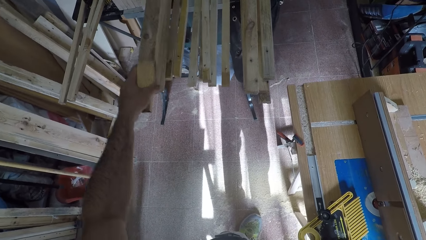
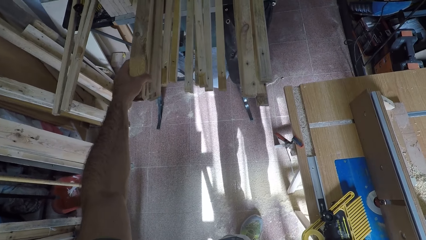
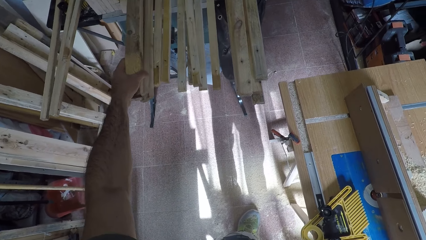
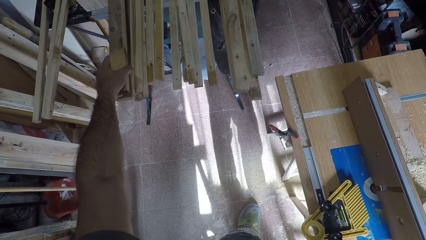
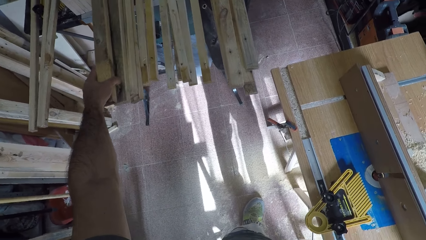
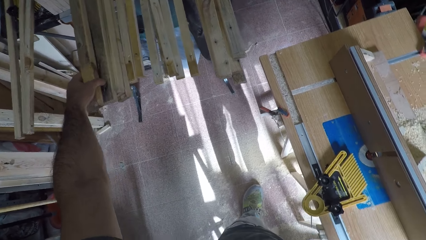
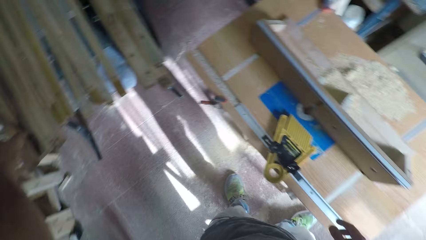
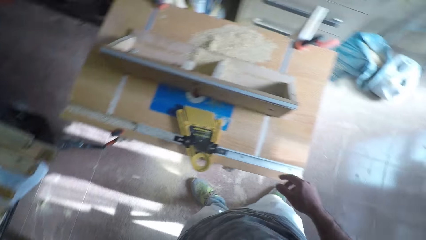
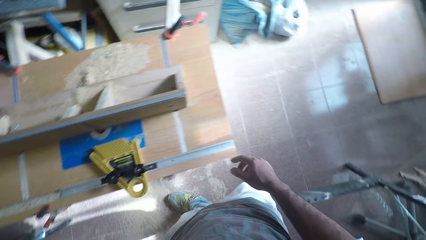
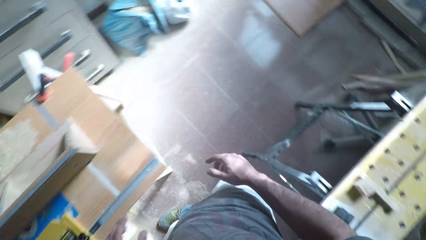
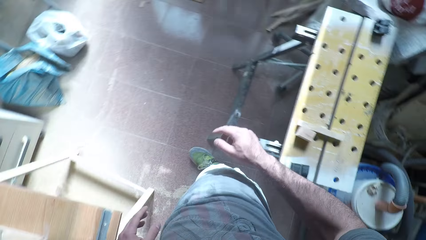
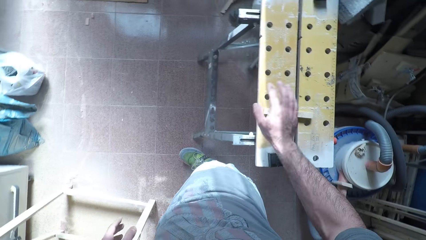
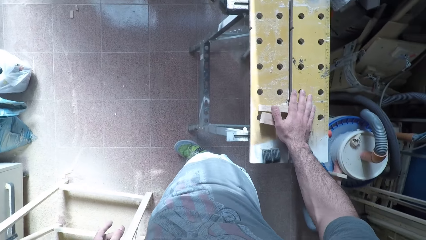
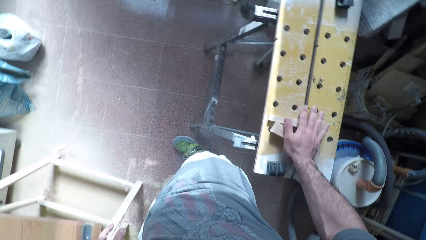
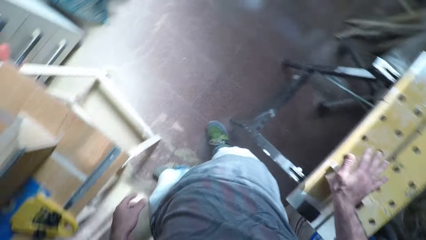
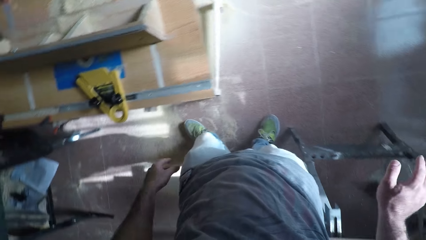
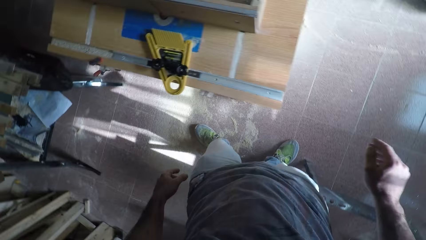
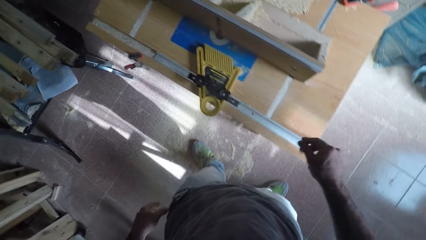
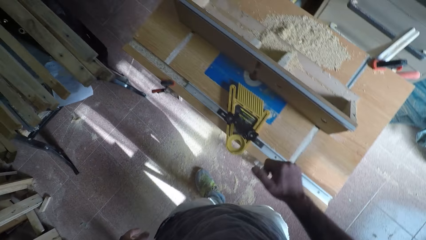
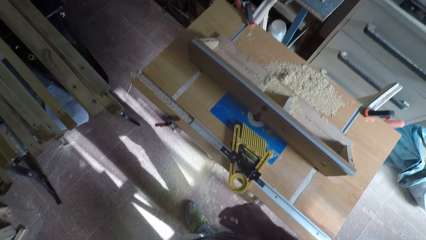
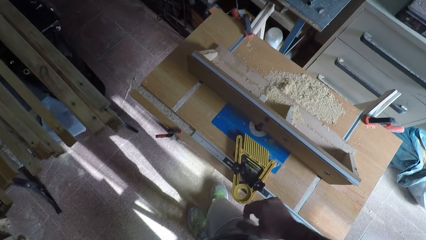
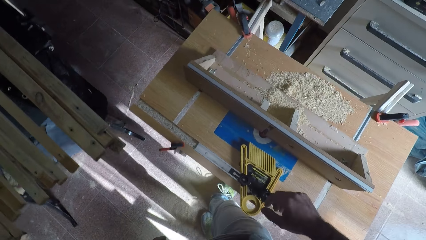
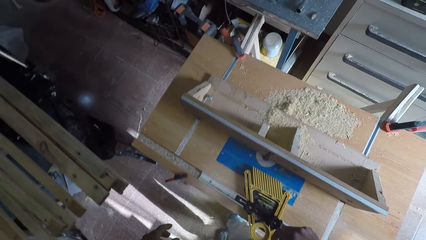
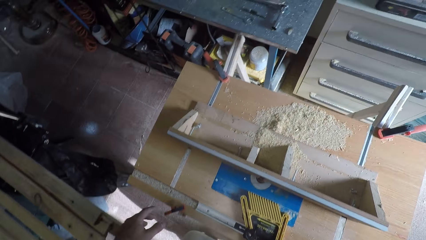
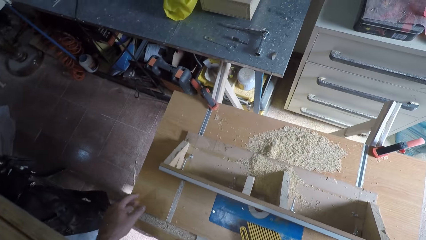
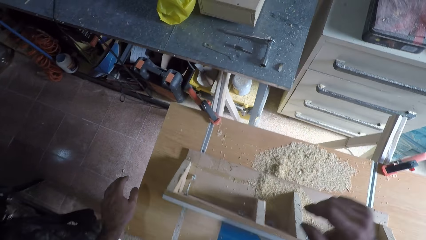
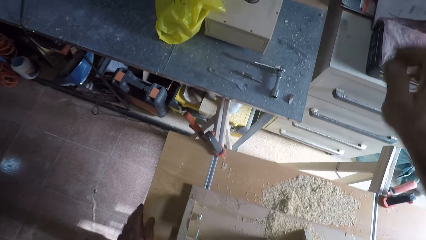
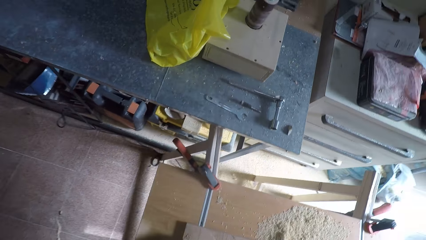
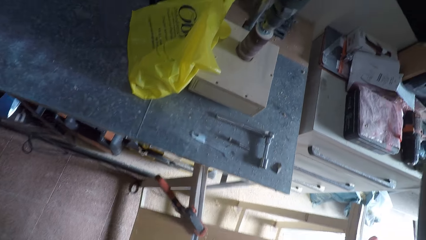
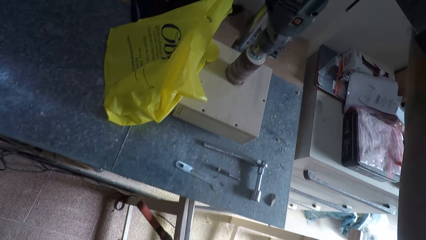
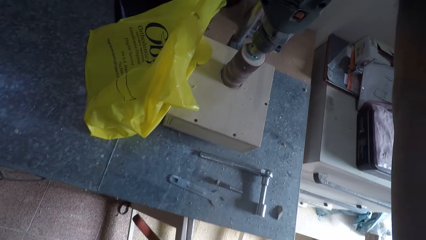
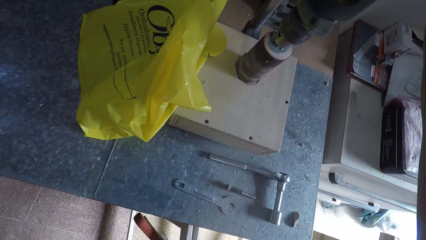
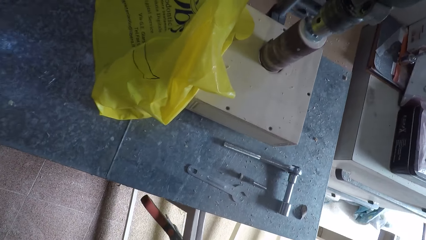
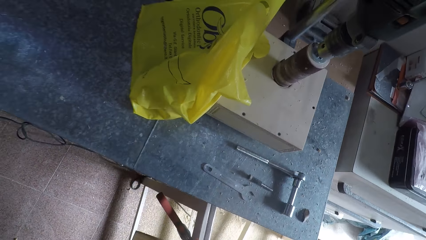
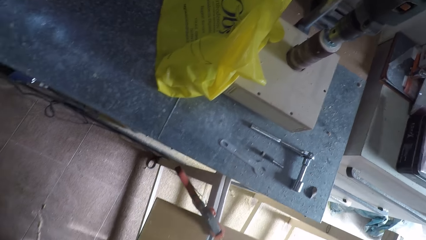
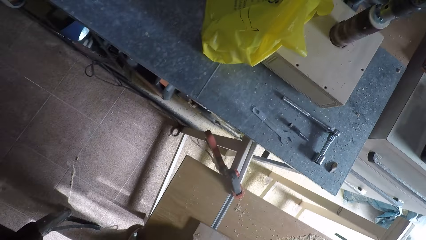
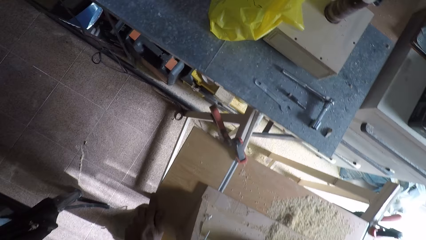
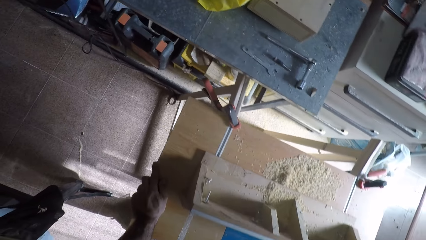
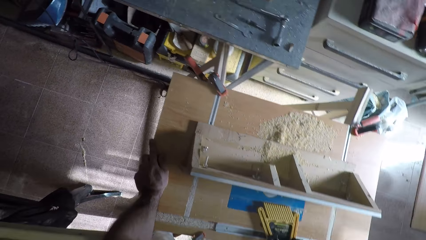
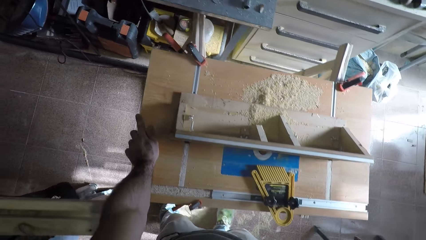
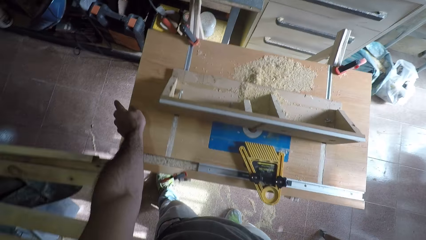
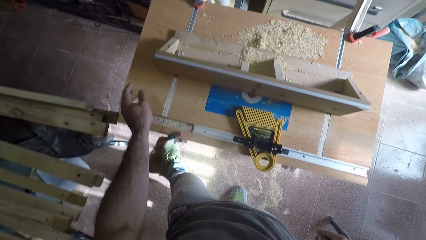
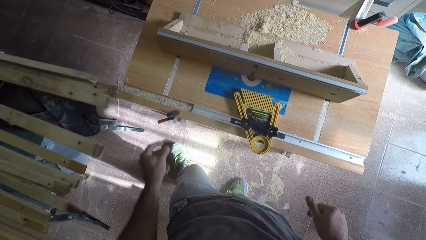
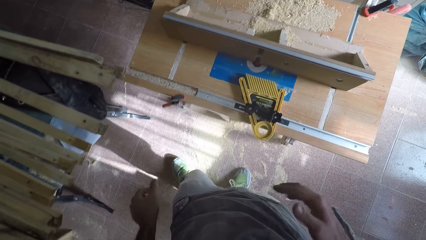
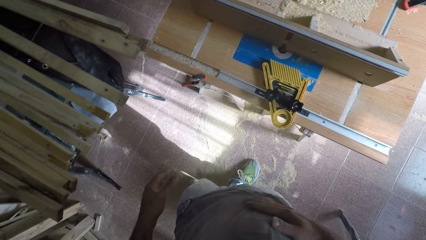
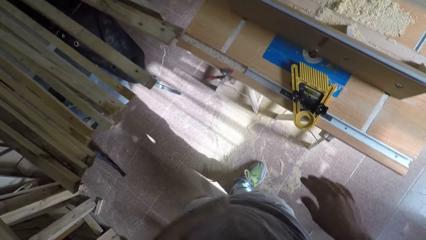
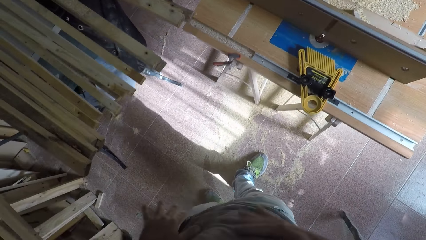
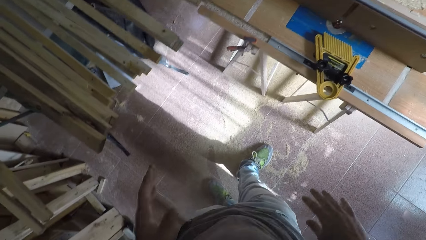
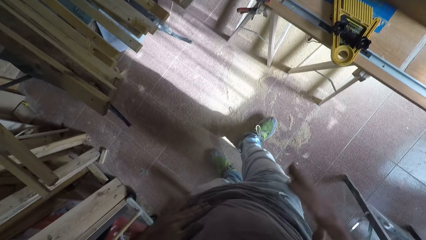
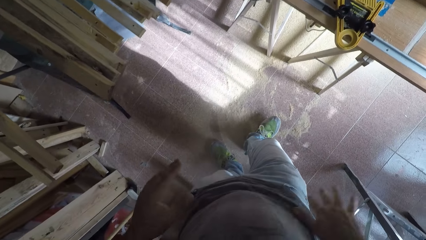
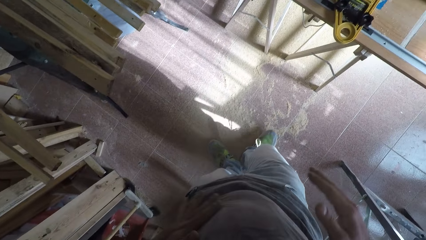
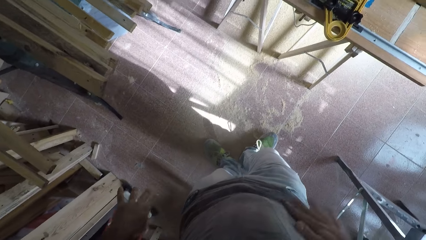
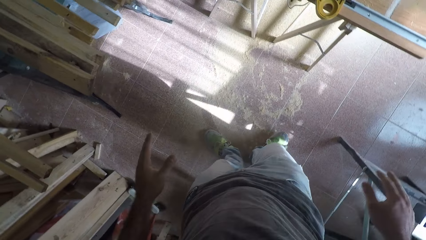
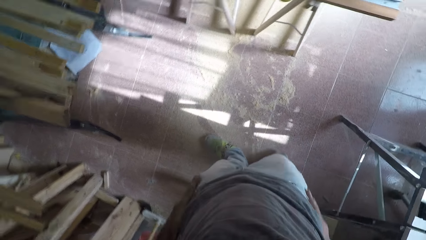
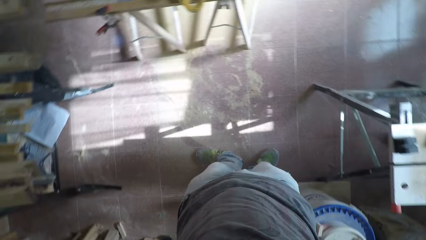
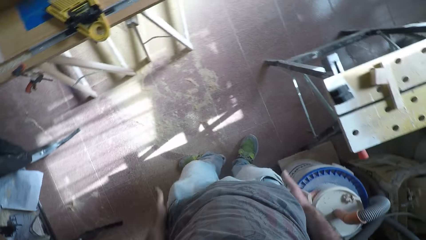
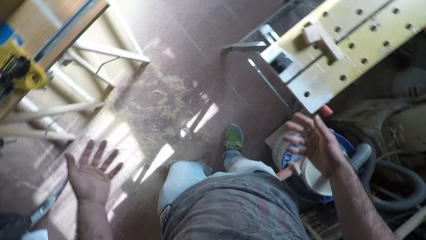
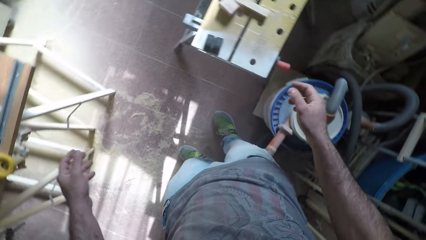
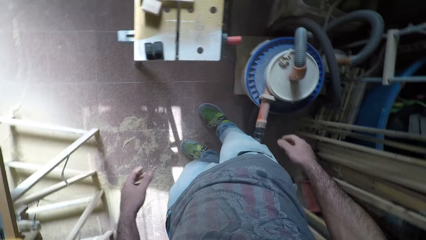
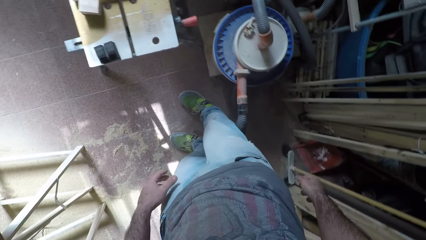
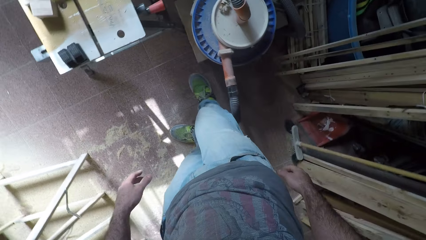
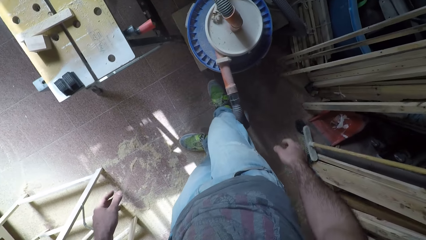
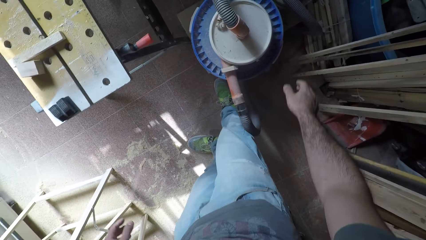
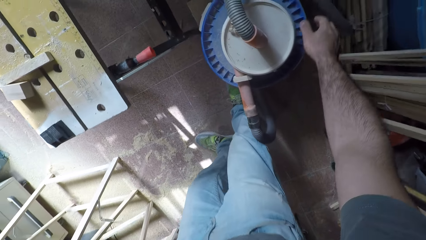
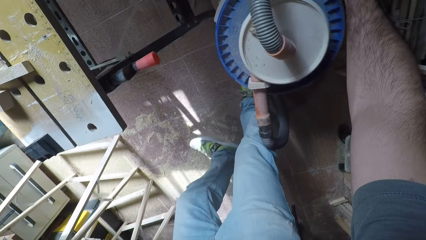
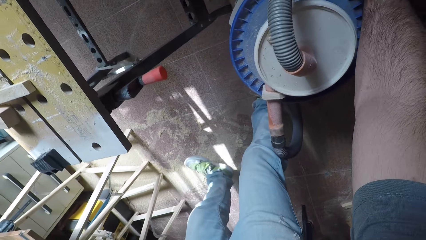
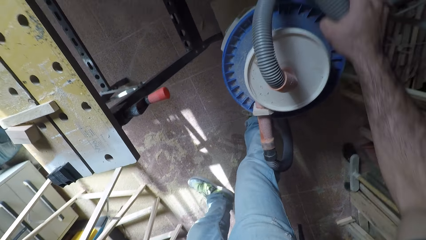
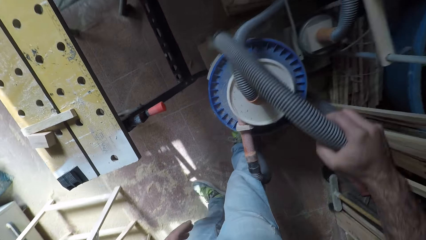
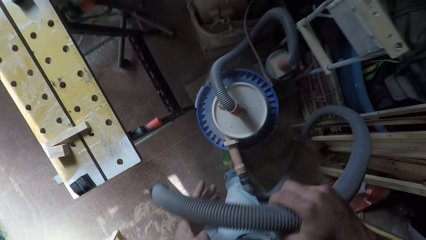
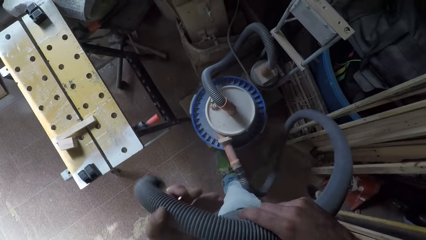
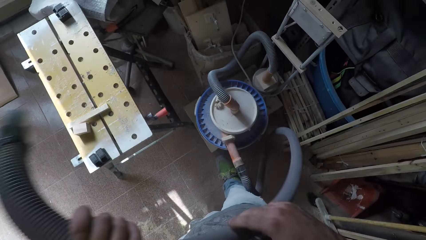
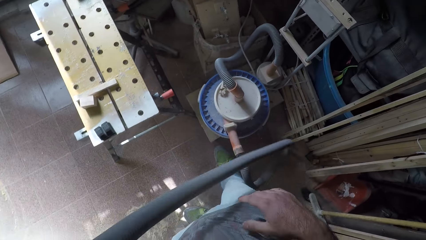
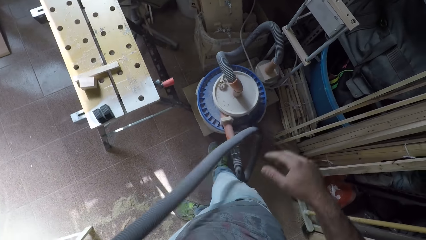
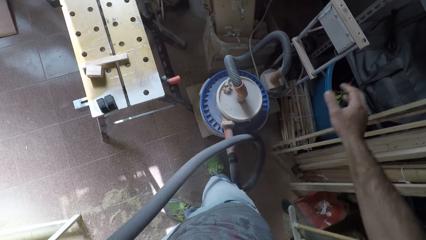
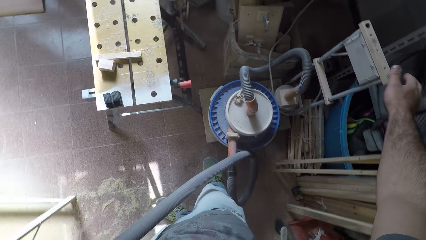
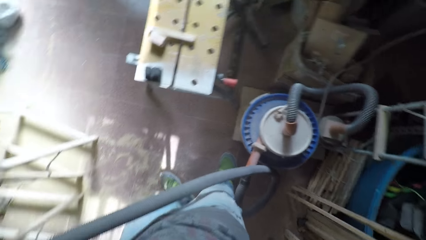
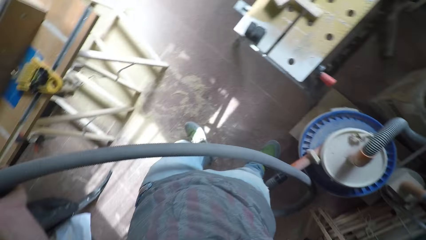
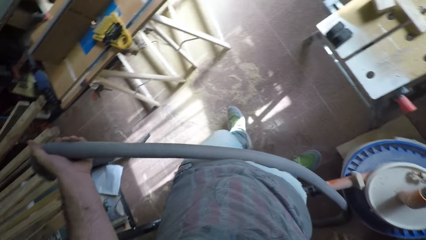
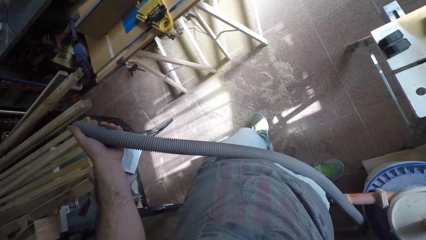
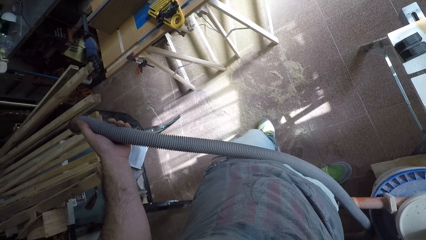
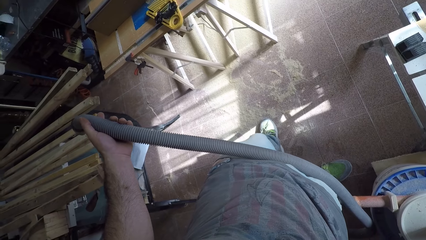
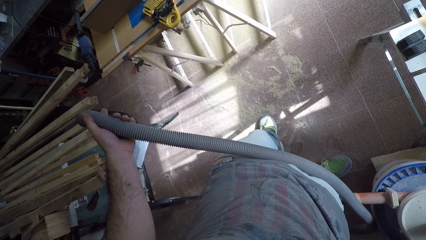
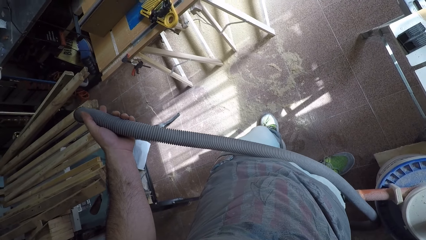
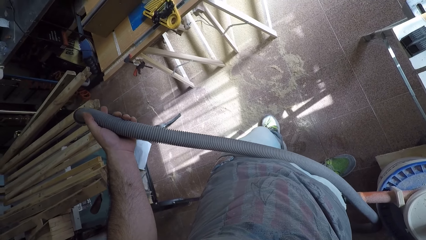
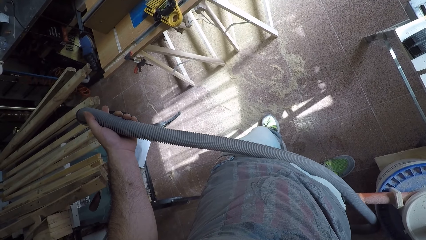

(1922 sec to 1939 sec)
The camera wearer places the wood on the working bench with his left hand. He touches the wood on the table with his right hand, walks around the workshop, and takes his hand off the wood on the table. He switches off the circular saw machine or jointer. He walks around the workshop. He dusts his hands on his cloth. He picks up a vacuum cleaner or dust collector pipe with his right hand.
